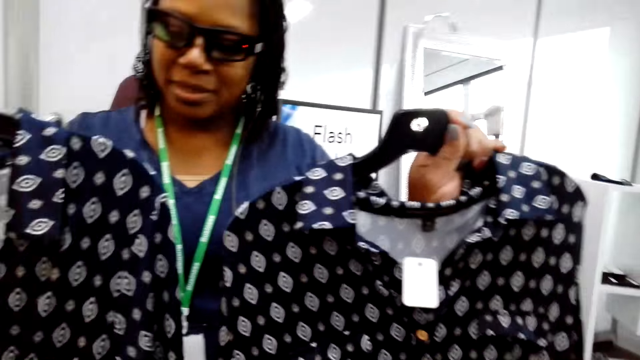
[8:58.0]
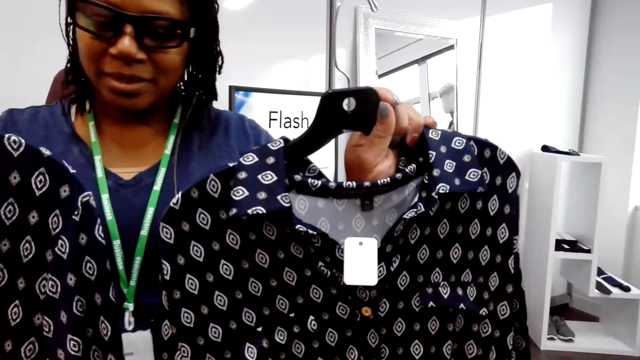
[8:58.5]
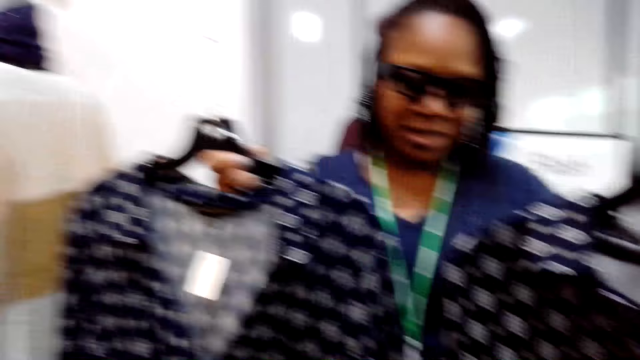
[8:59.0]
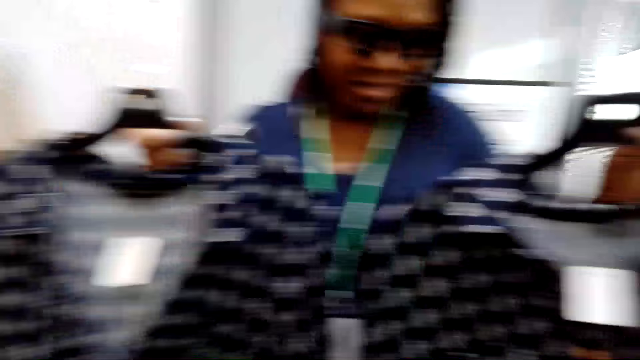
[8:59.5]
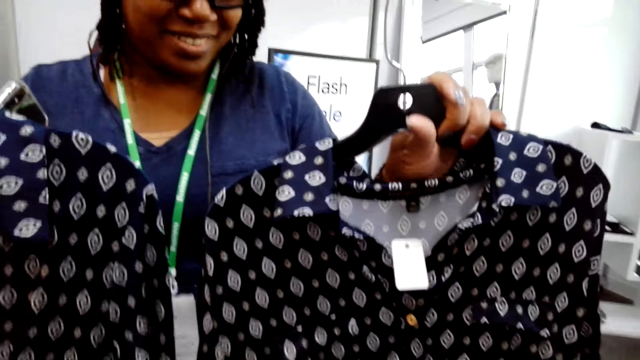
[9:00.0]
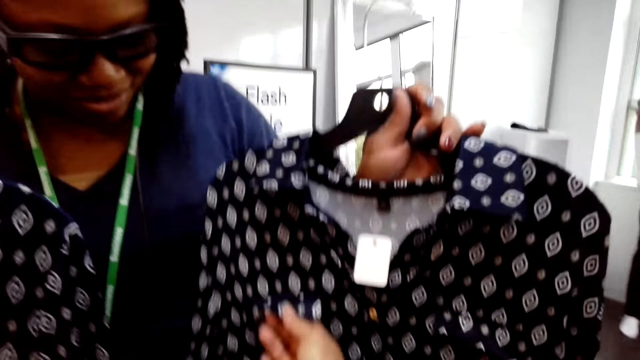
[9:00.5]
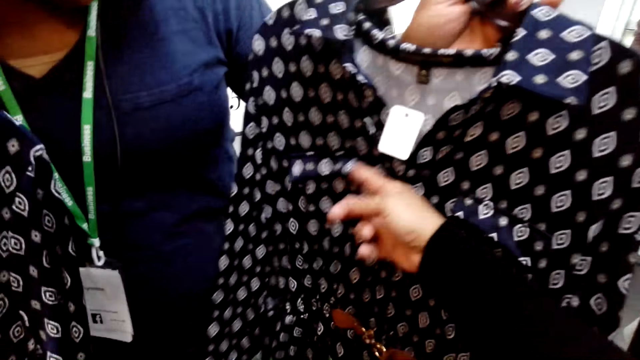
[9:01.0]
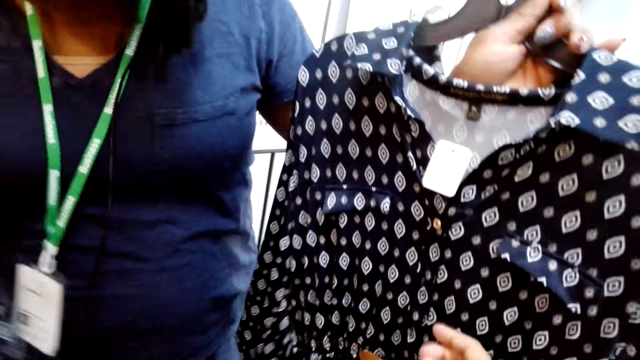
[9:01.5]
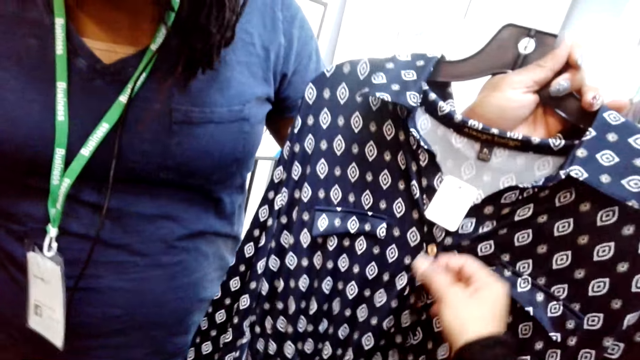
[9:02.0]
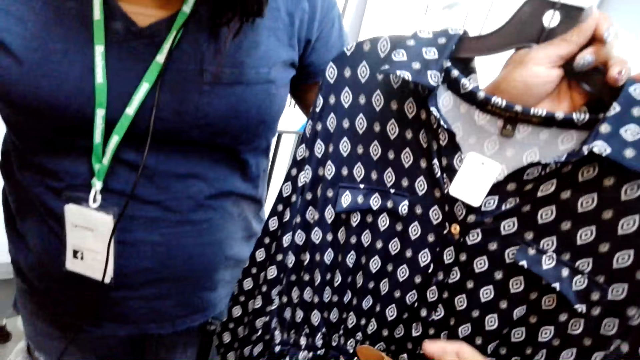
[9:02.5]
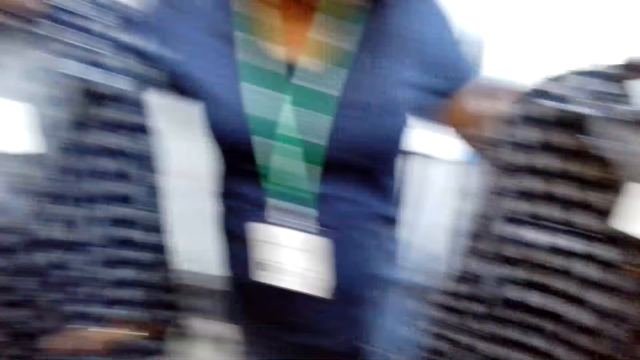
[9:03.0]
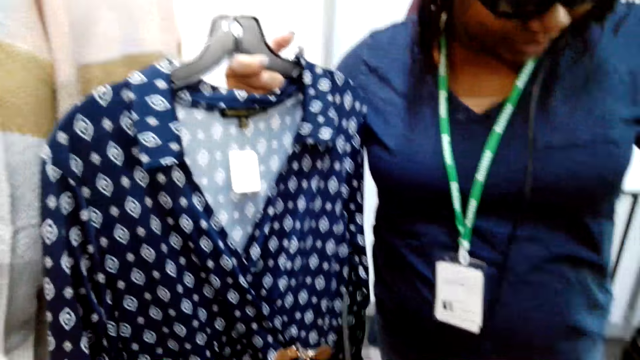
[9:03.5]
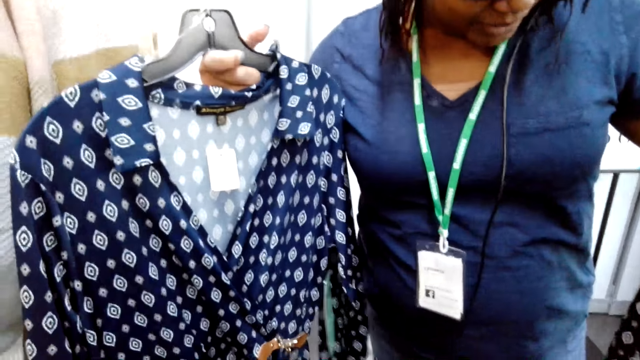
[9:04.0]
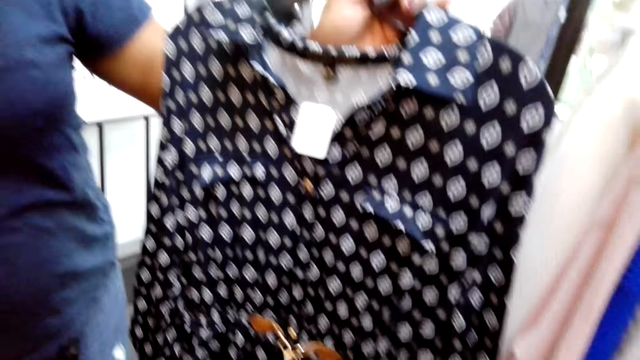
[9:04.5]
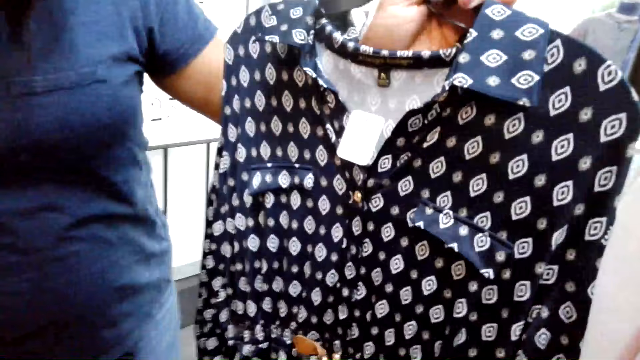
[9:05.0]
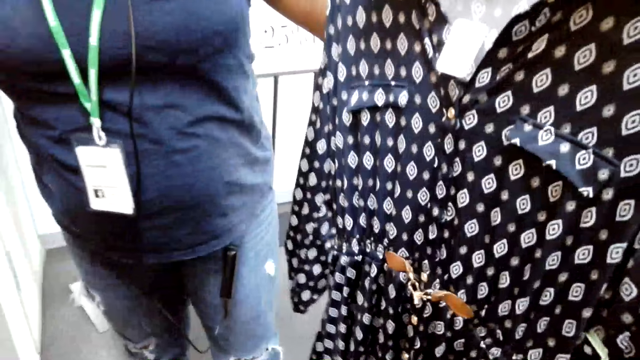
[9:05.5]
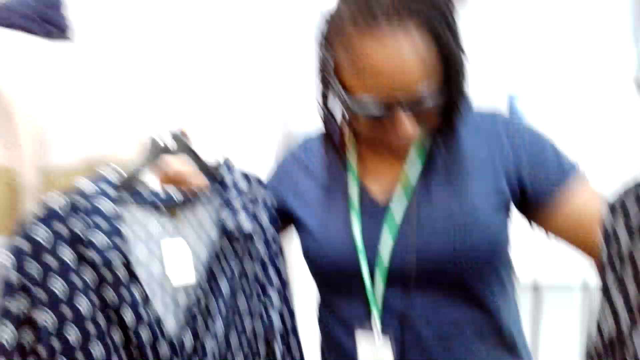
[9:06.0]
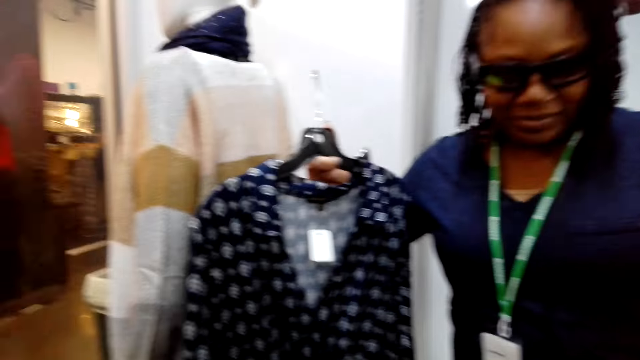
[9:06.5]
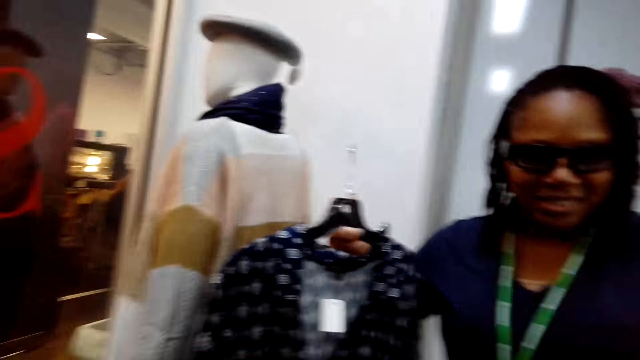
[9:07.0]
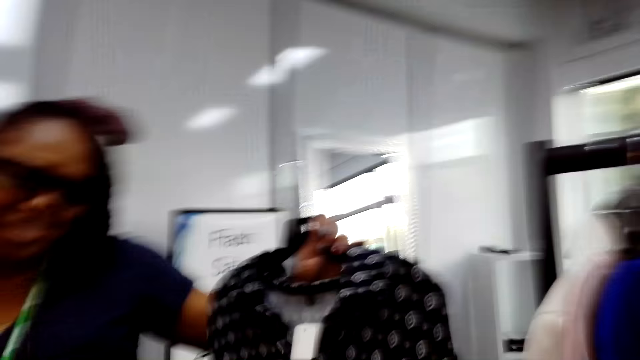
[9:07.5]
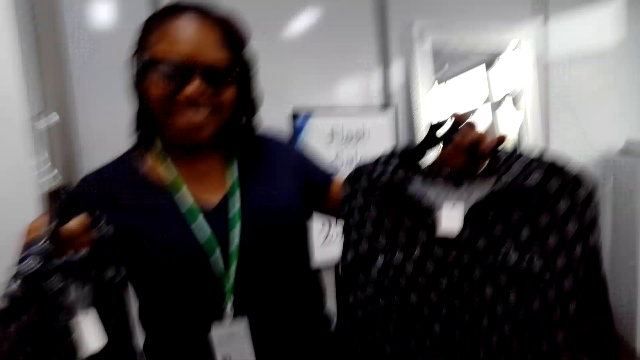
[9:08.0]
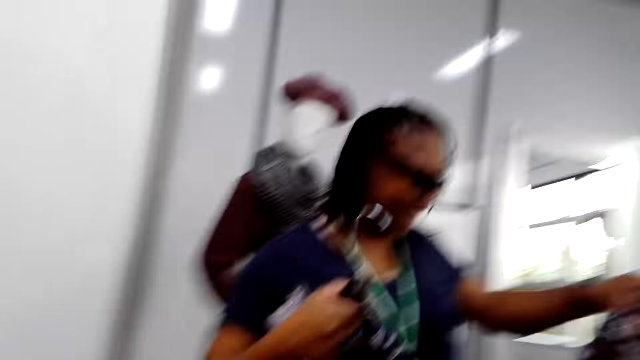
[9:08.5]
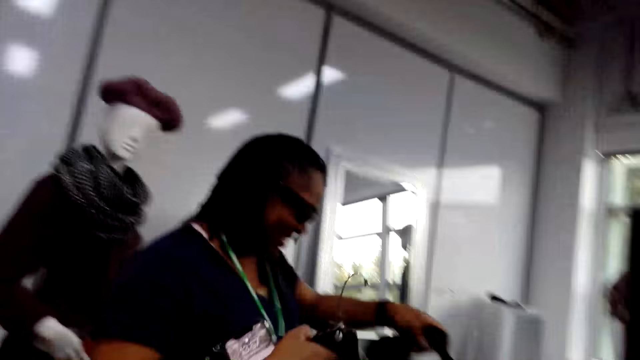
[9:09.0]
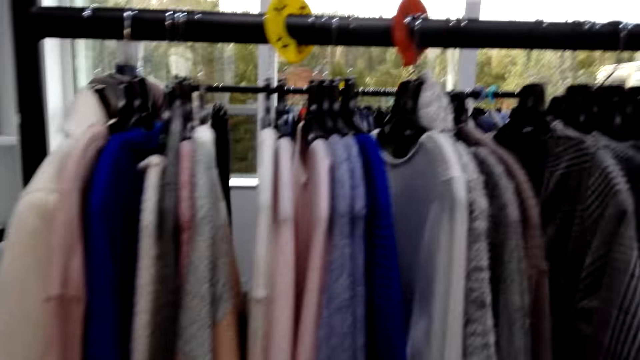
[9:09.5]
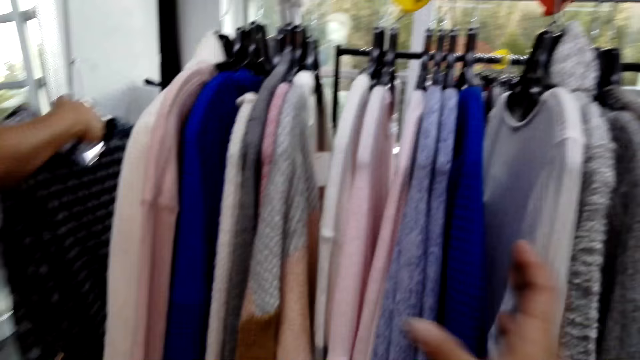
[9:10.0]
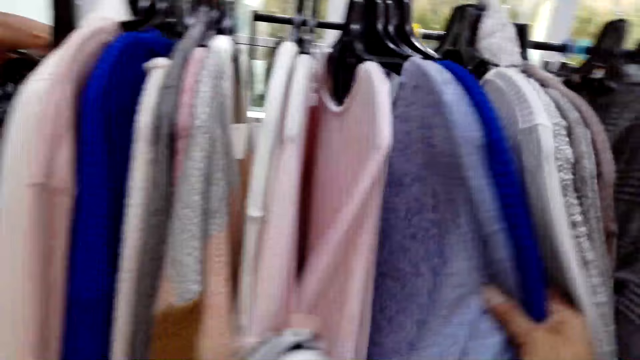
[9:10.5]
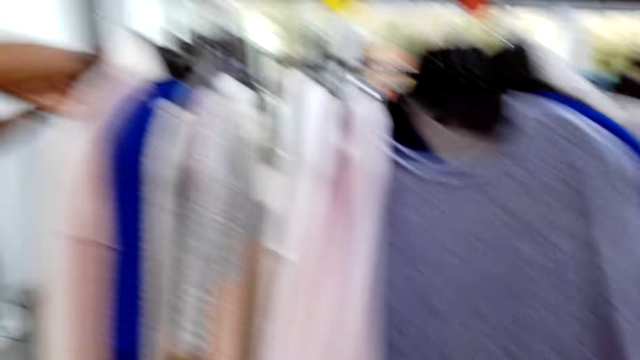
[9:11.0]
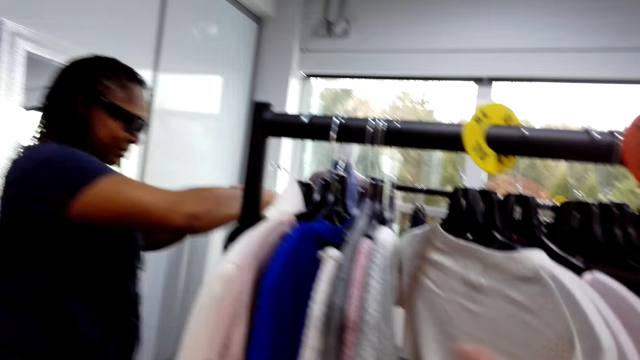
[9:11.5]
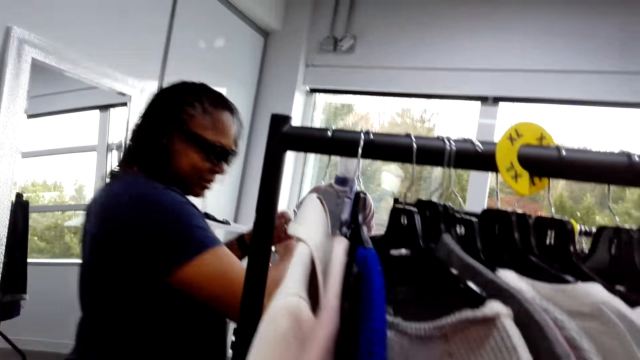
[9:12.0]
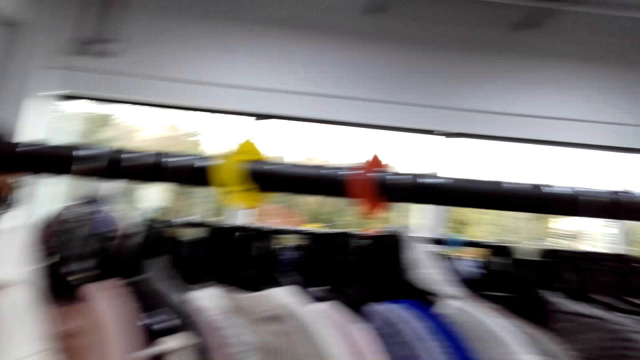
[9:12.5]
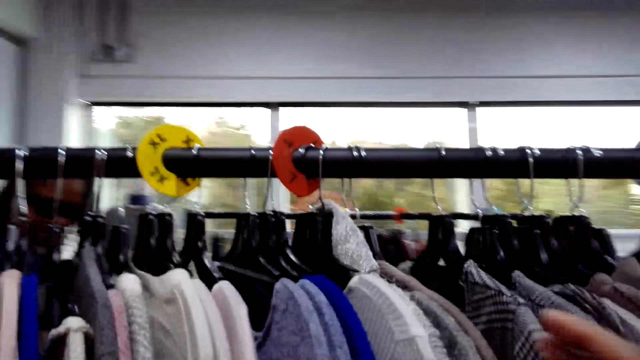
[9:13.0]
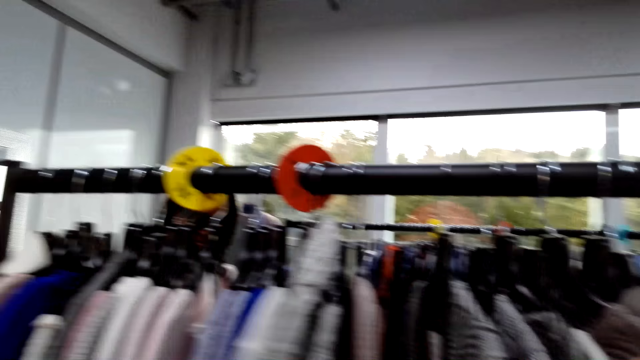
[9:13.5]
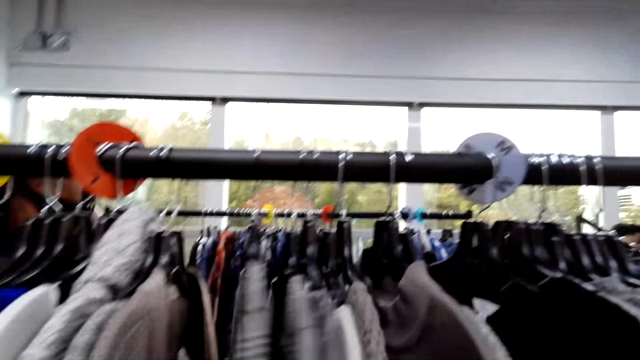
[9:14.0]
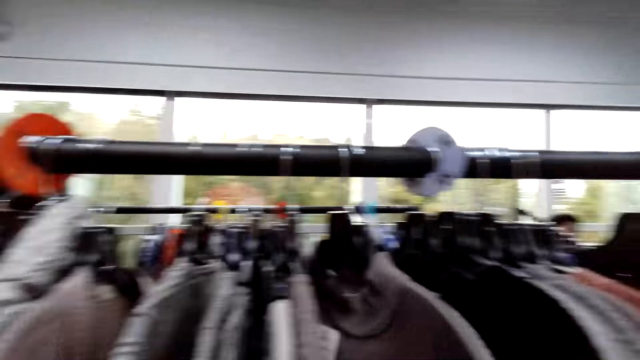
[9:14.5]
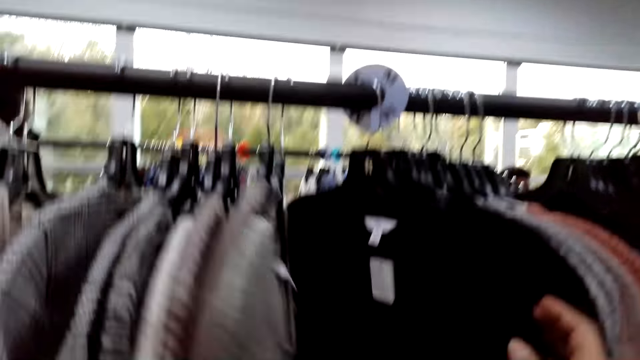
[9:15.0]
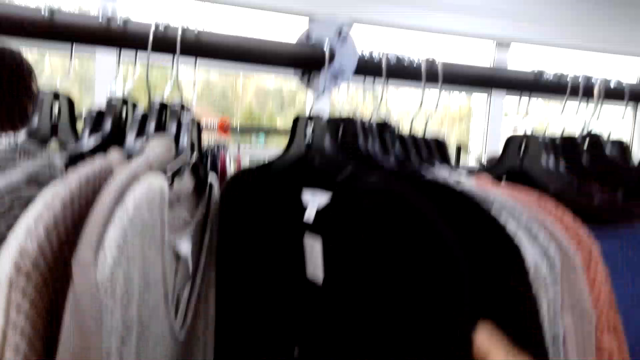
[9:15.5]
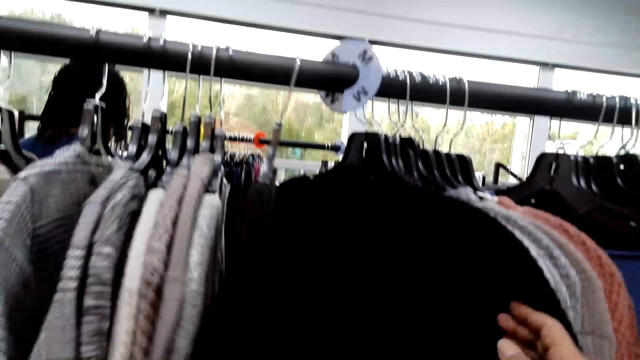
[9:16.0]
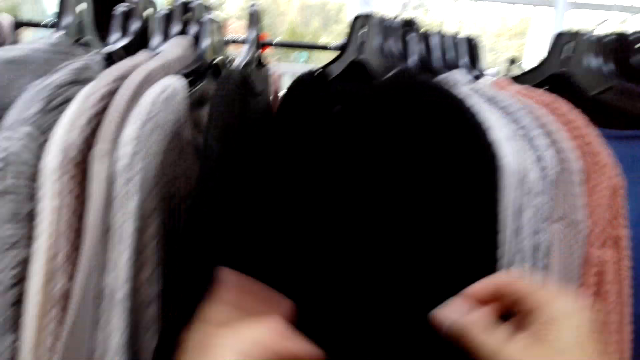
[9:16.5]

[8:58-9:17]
The camera wearer touches a cloth with a finger. They sort clothes on a hanger stand. They touch clothes on the line.
